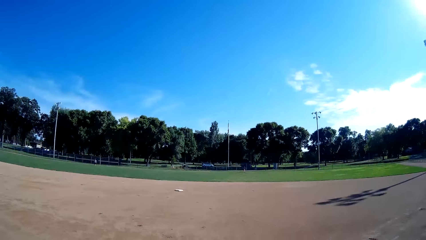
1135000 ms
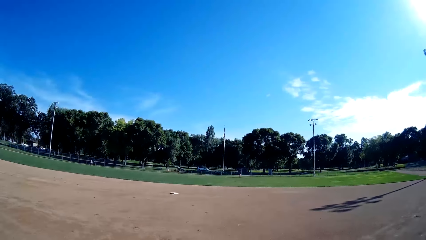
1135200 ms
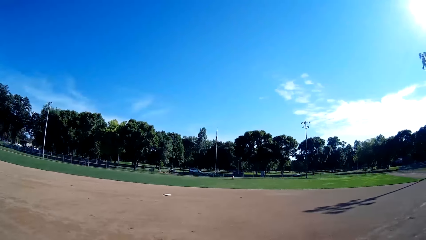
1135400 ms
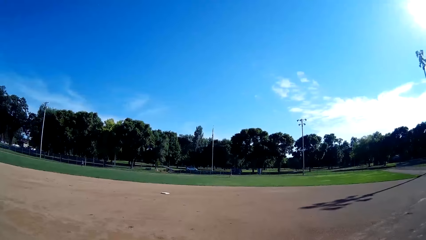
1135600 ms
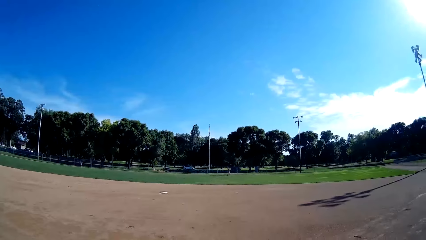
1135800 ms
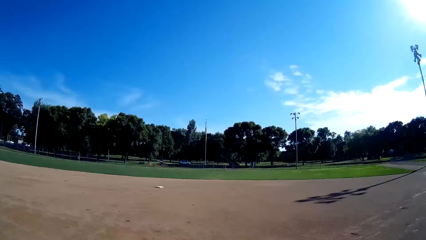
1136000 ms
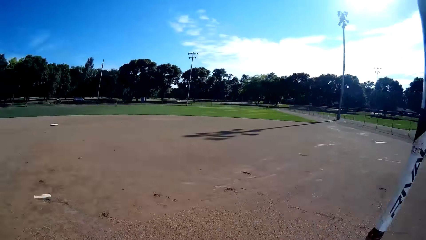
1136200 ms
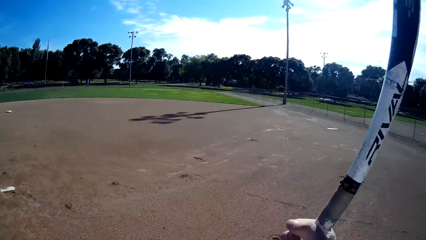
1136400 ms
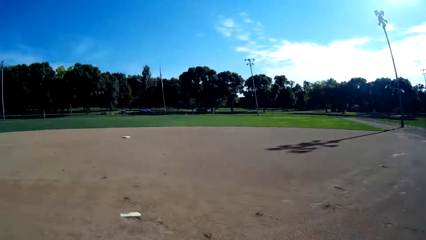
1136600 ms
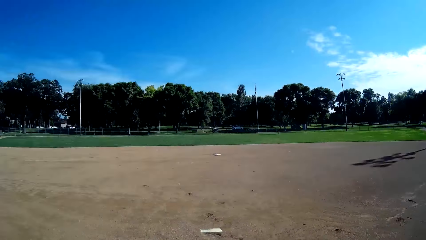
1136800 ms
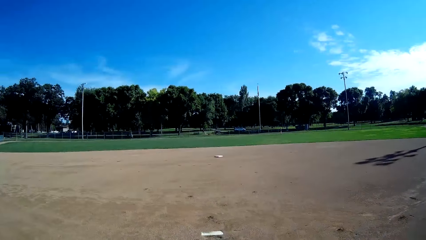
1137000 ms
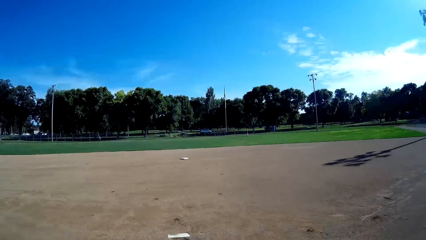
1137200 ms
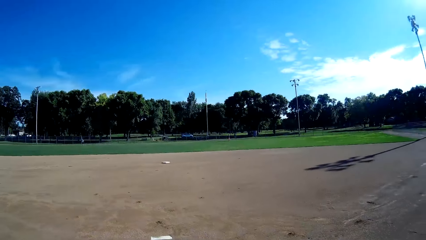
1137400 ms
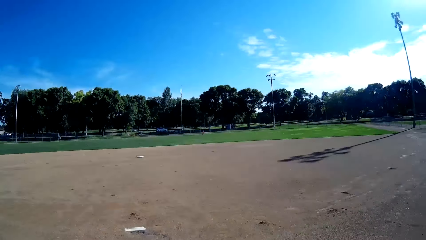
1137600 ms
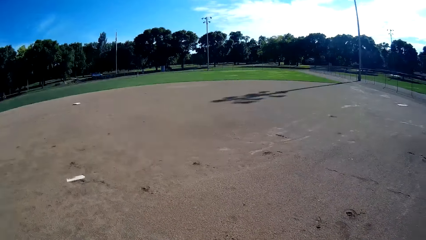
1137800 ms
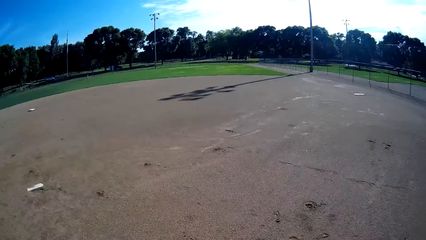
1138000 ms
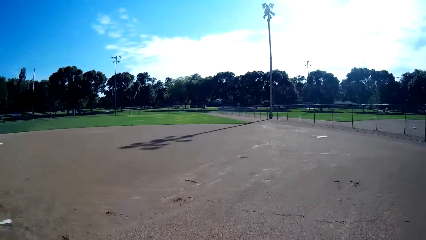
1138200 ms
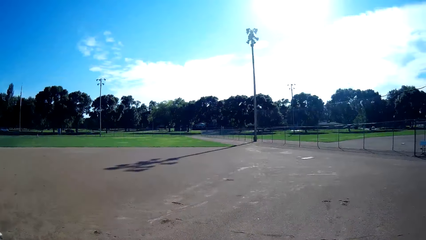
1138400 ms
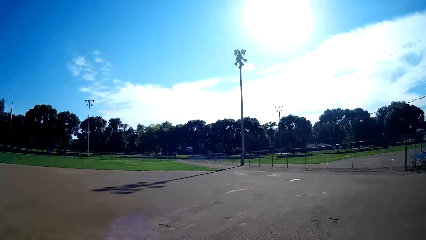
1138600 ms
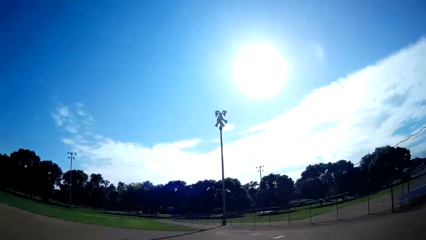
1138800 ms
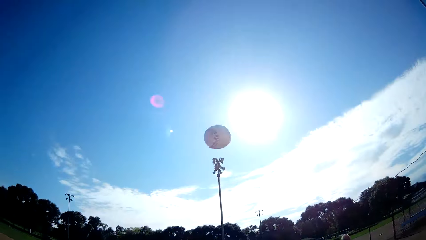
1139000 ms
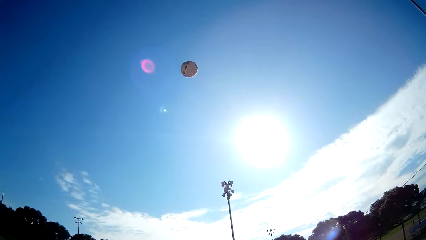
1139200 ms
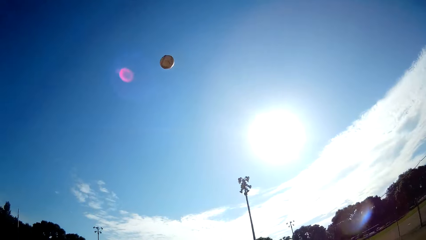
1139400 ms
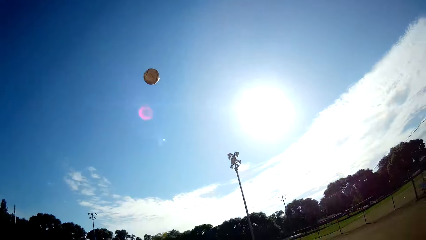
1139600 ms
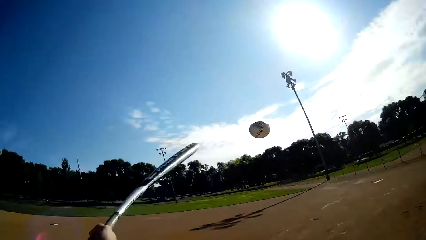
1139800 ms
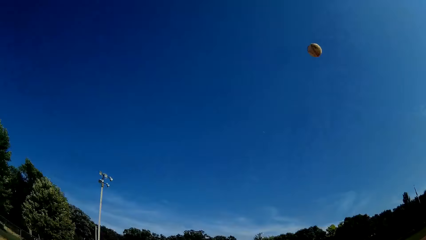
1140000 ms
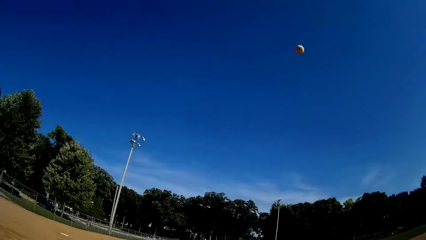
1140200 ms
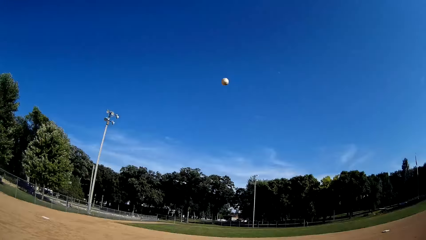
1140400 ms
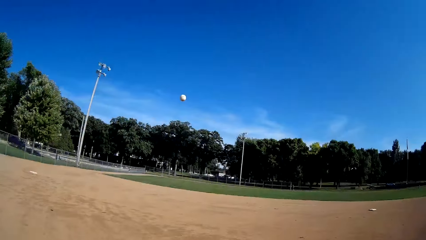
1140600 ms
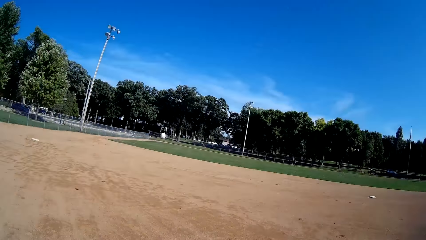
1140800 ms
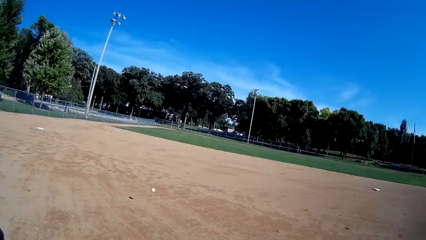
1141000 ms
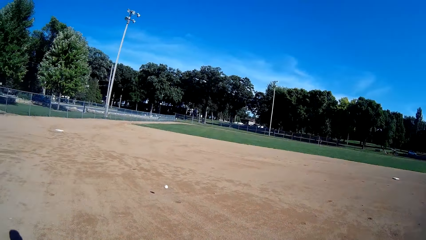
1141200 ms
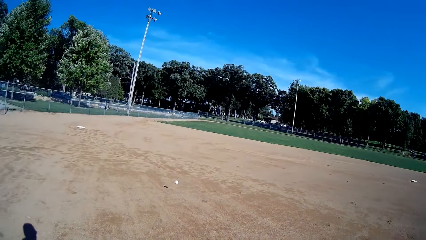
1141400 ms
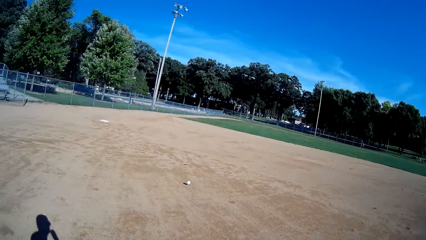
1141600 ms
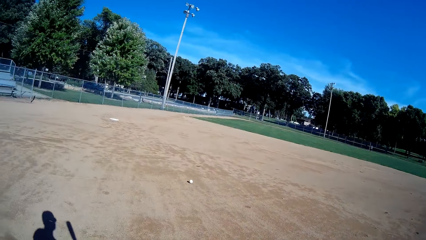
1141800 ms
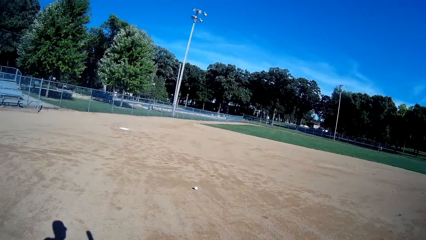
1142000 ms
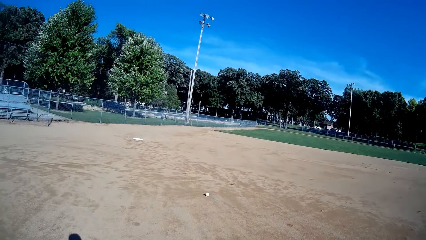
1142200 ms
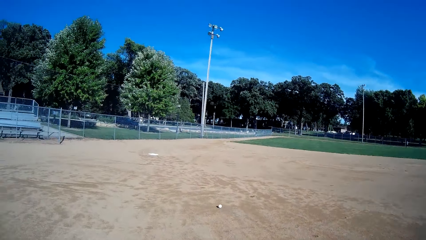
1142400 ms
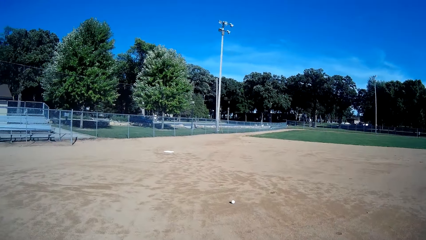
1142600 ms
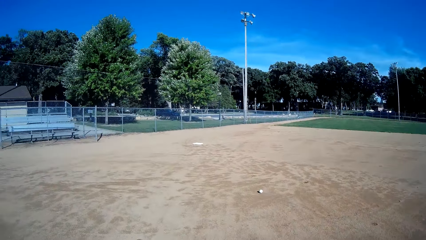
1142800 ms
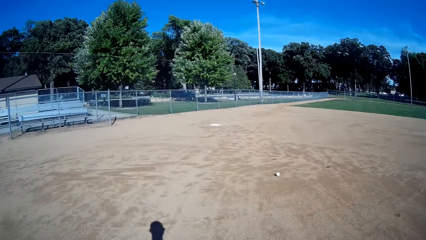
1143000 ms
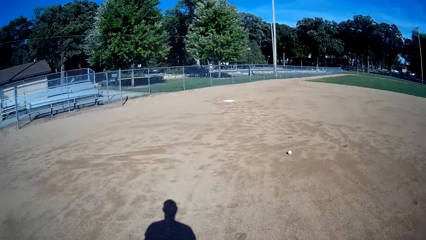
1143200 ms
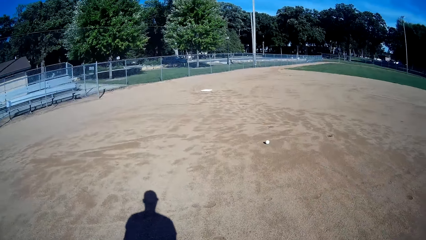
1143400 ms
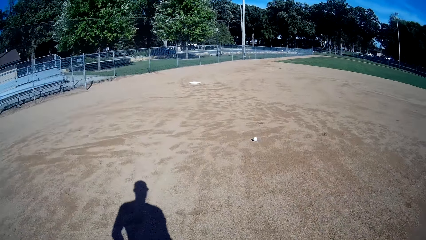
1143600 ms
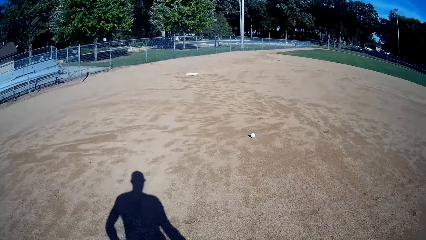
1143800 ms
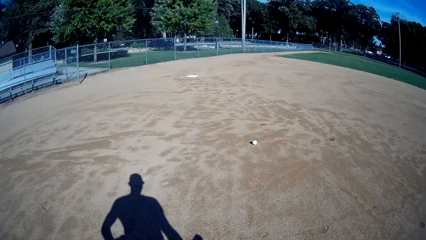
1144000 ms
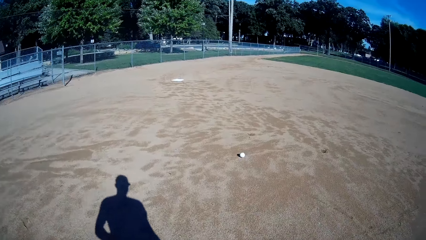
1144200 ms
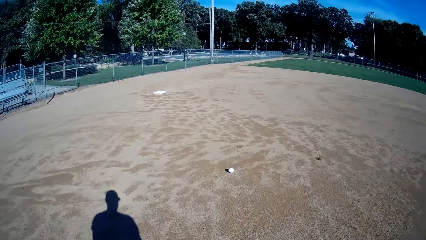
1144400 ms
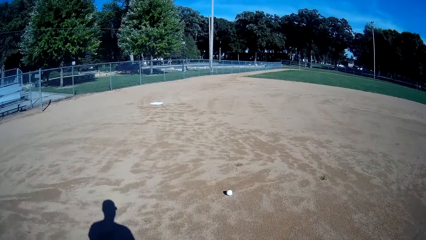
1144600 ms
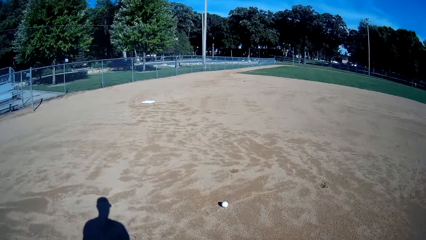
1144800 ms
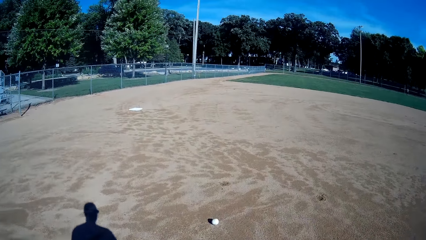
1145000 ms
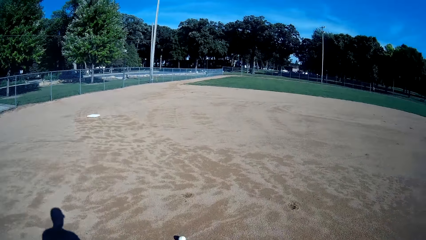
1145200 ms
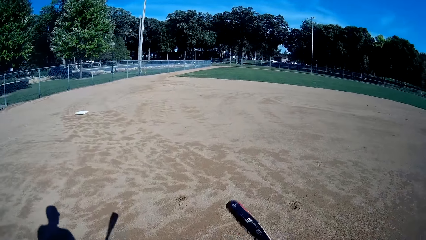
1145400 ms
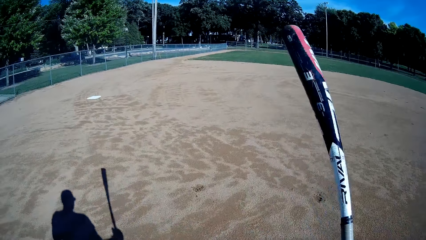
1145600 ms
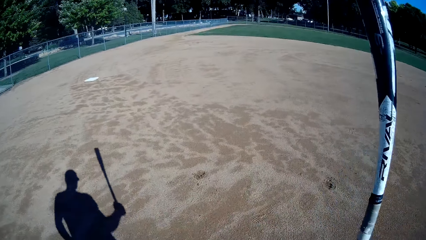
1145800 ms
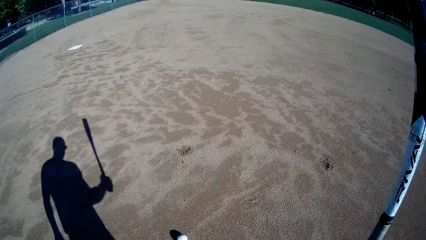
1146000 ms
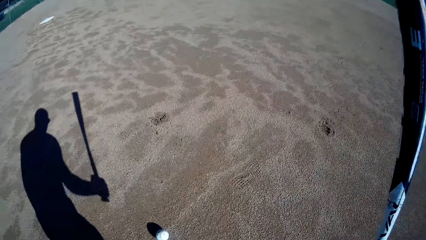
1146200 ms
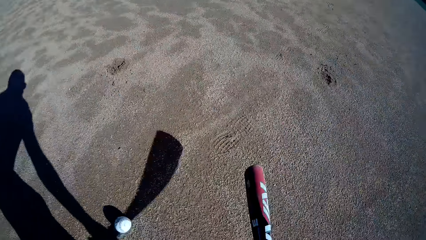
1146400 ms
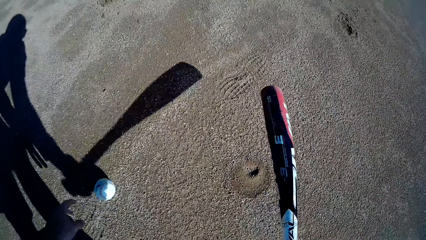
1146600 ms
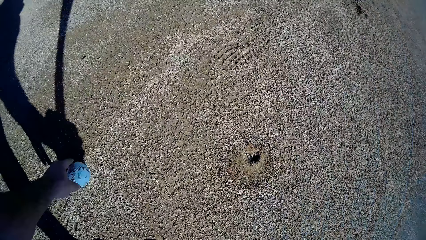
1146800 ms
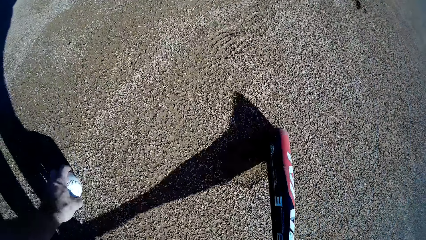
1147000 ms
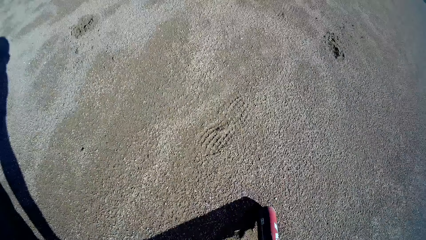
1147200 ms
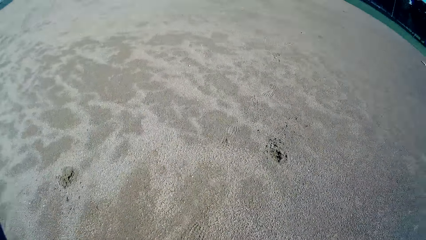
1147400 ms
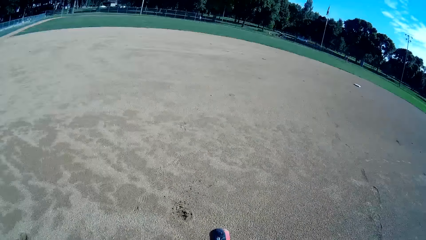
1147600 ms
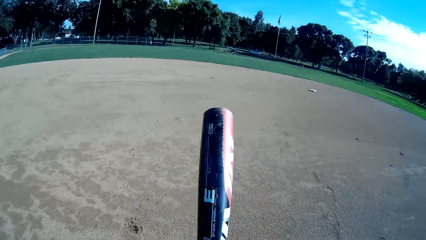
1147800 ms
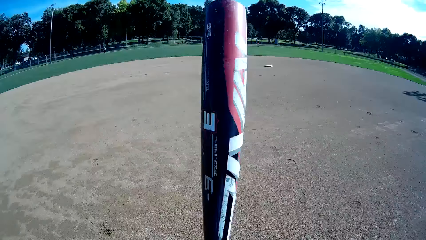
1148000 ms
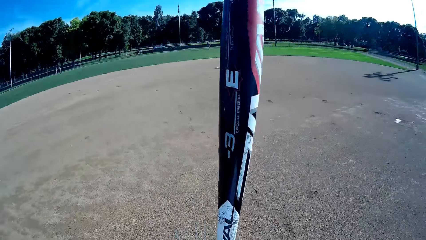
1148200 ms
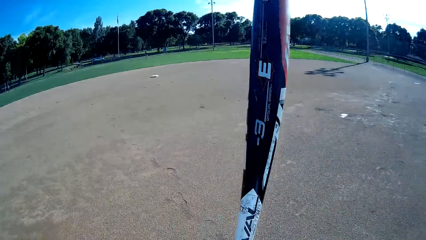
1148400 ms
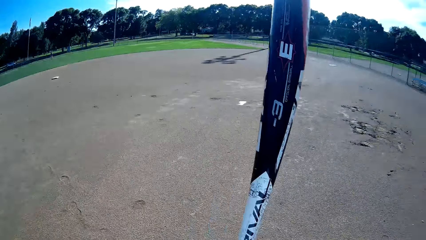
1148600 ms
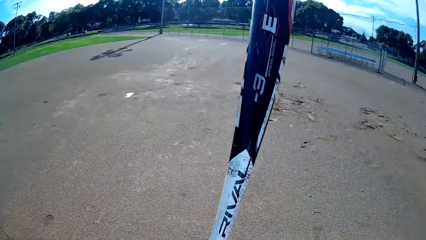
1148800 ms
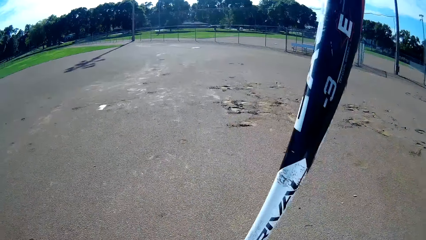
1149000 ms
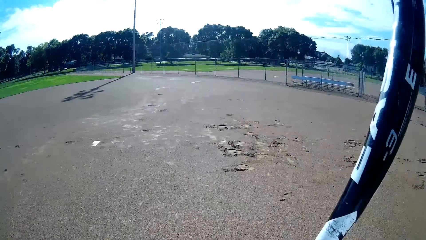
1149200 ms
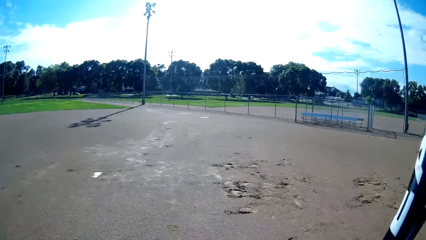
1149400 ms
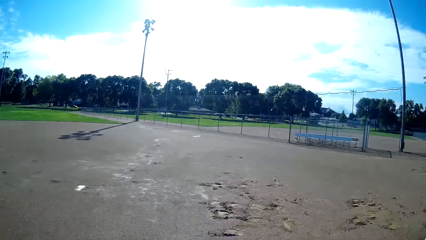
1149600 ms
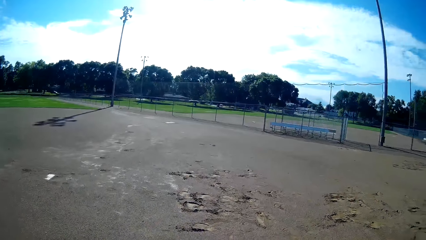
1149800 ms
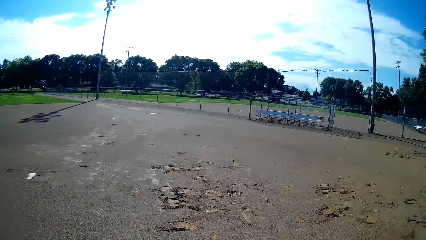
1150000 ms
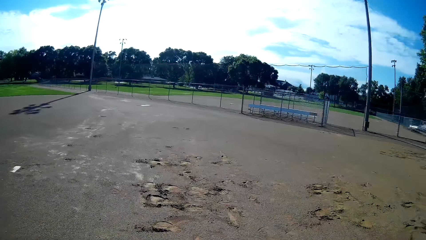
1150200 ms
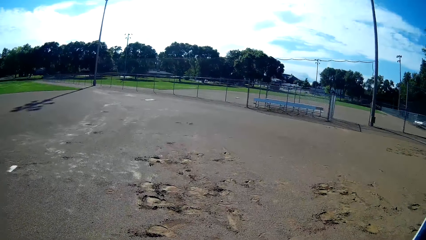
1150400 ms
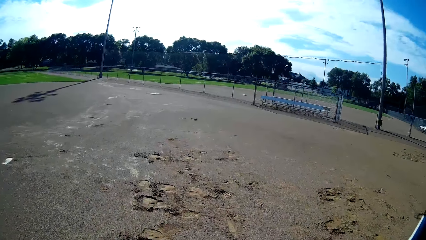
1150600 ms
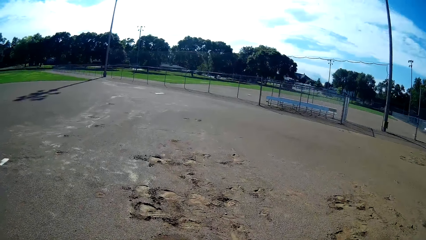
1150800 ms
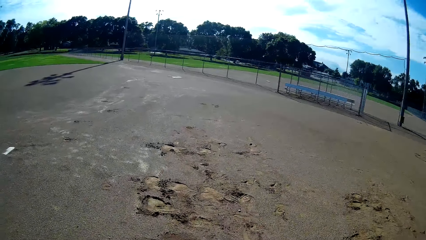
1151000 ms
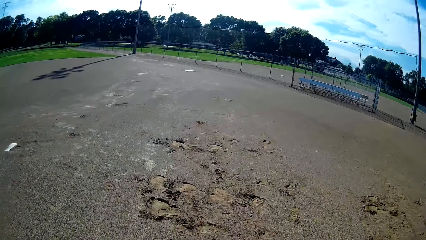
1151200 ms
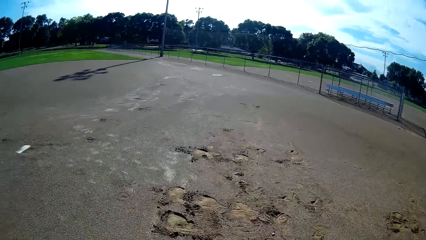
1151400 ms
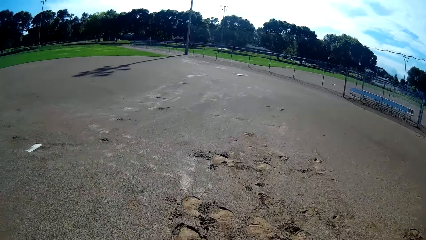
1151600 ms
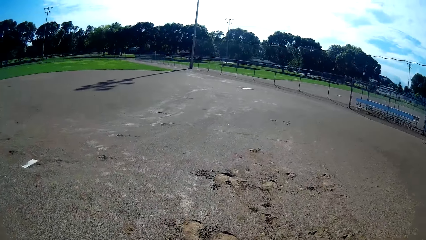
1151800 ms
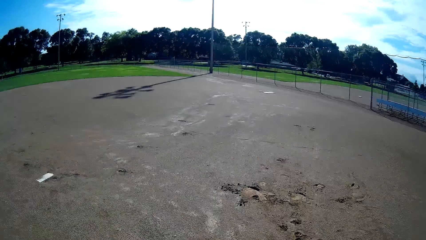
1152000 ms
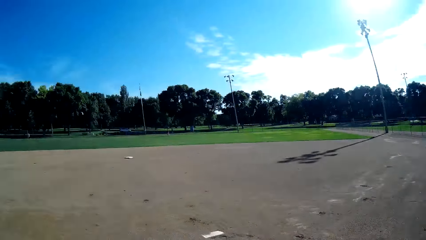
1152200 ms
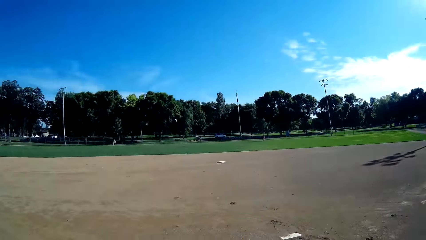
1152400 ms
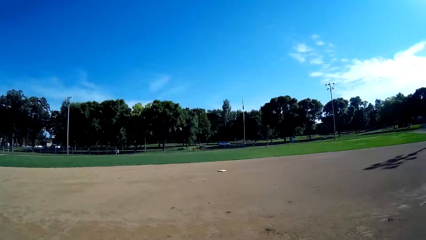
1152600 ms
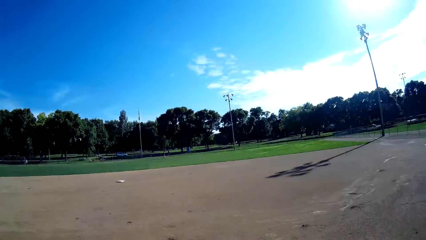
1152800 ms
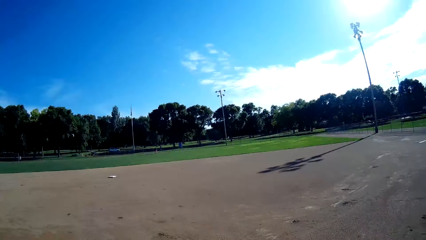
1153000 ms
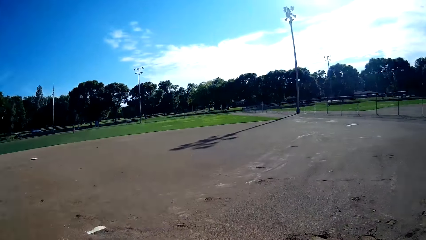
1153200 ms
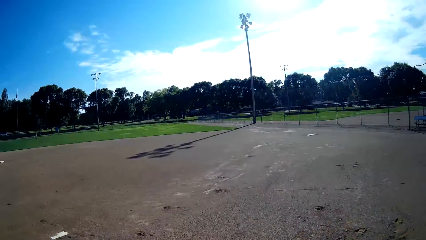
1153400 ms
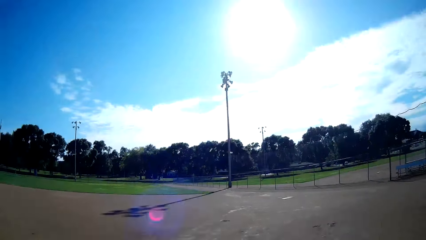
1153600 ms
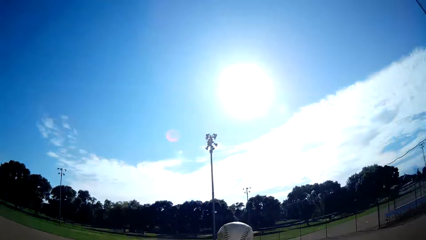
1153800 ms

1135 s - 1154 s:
The camera wearer throws the baseball up. They hit the baseball with the baseball bat towards the man. They walk towards the baseball on the floor. They hit the ground with the baseball bat. They pick up the baseball on the floor. They stare around and walk around.
